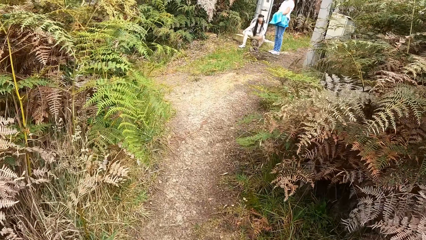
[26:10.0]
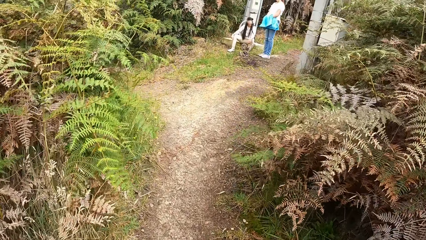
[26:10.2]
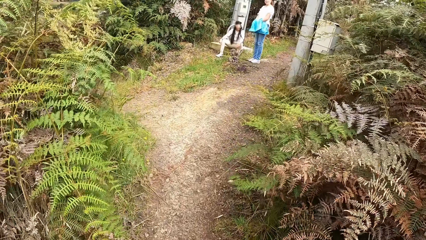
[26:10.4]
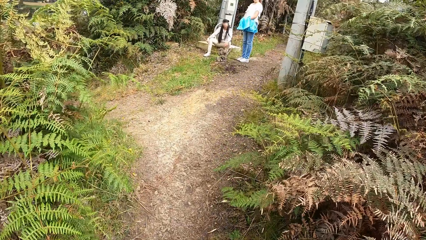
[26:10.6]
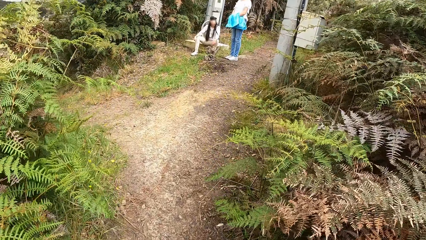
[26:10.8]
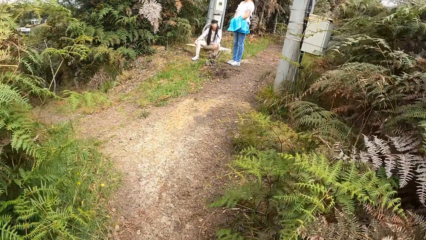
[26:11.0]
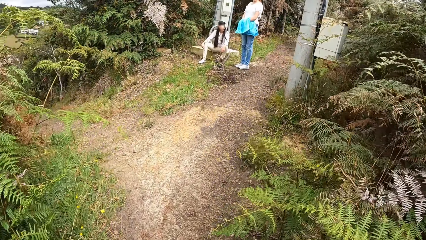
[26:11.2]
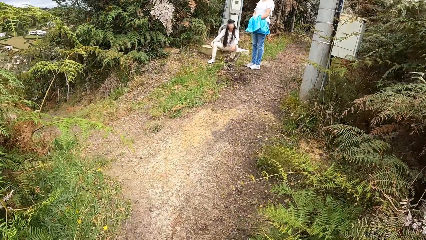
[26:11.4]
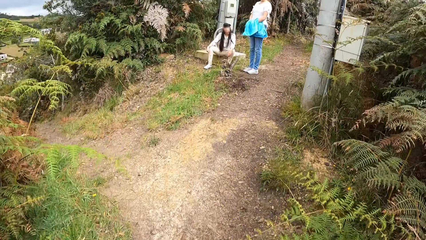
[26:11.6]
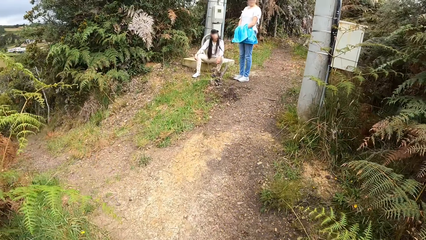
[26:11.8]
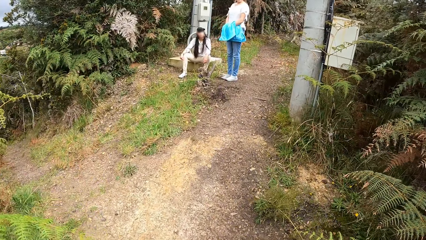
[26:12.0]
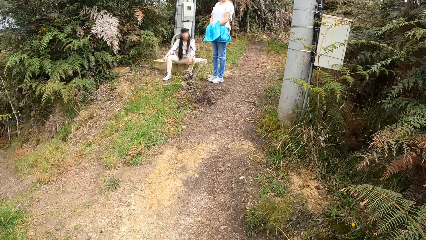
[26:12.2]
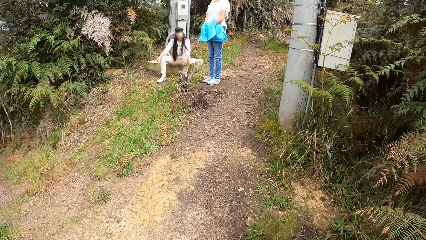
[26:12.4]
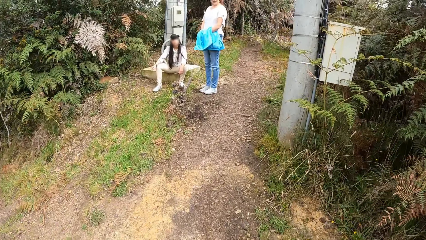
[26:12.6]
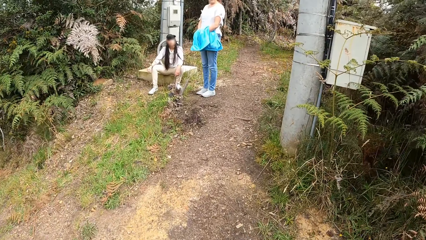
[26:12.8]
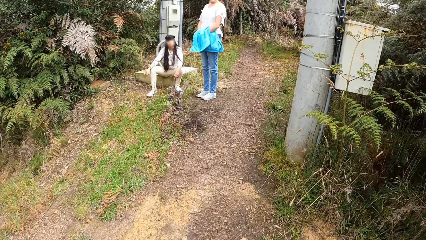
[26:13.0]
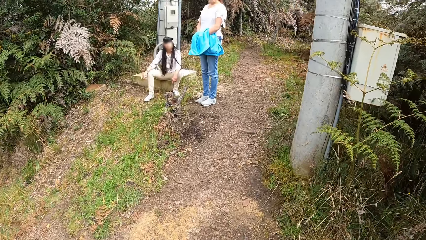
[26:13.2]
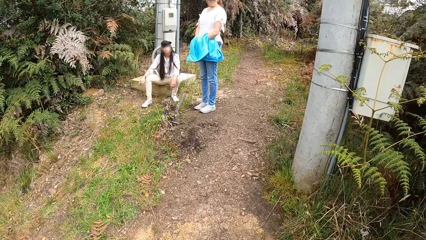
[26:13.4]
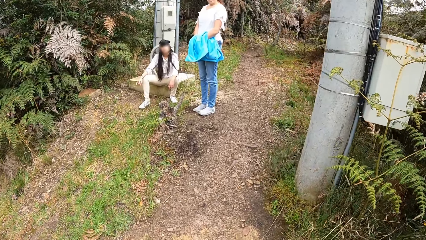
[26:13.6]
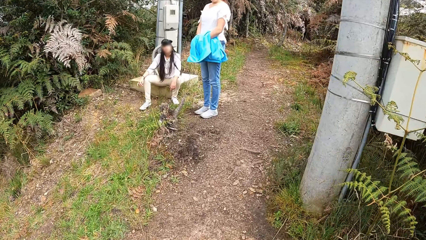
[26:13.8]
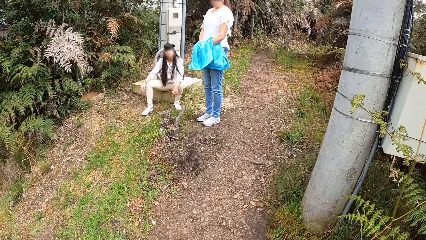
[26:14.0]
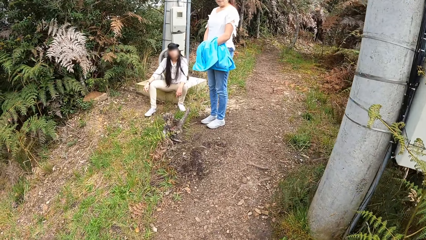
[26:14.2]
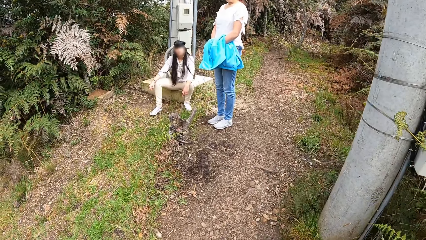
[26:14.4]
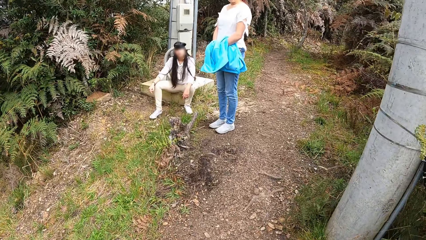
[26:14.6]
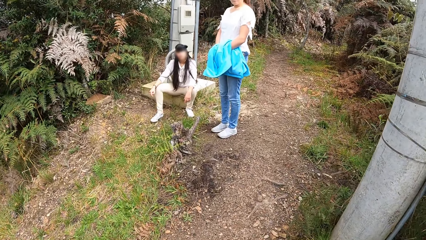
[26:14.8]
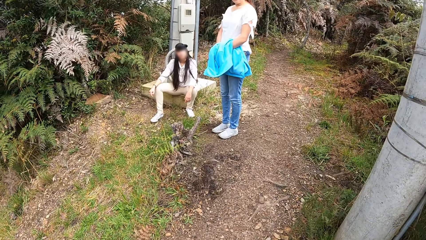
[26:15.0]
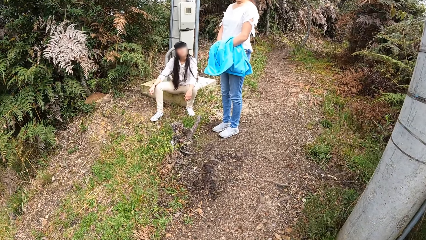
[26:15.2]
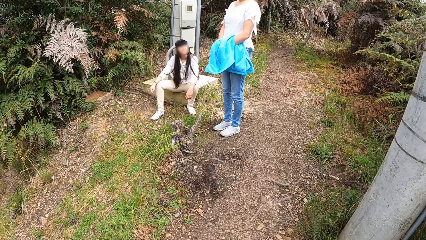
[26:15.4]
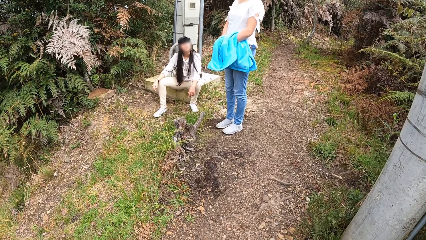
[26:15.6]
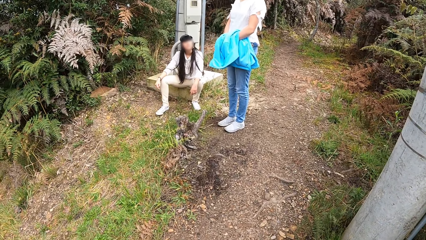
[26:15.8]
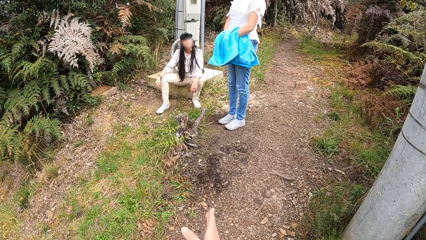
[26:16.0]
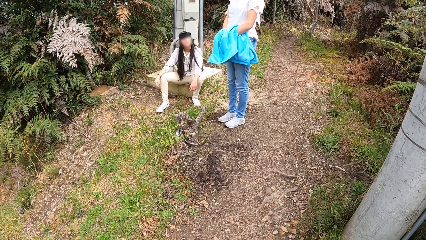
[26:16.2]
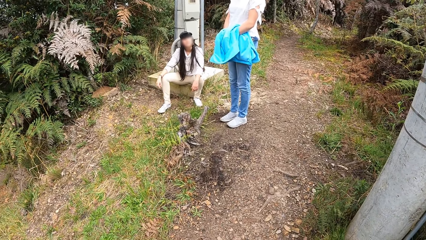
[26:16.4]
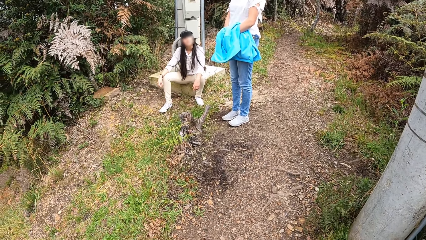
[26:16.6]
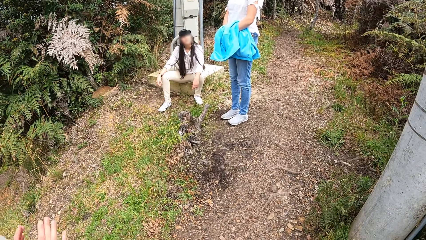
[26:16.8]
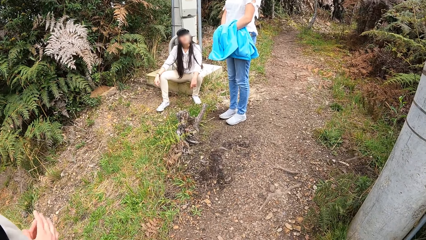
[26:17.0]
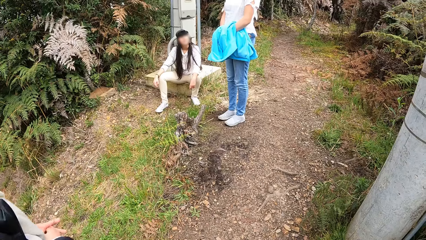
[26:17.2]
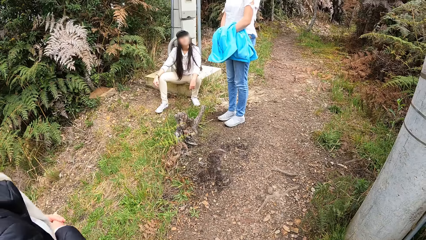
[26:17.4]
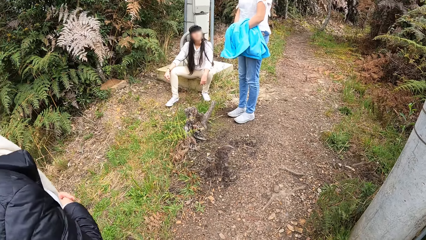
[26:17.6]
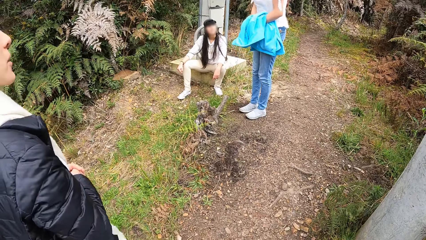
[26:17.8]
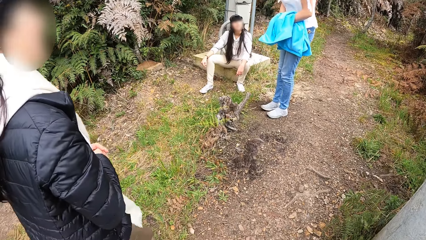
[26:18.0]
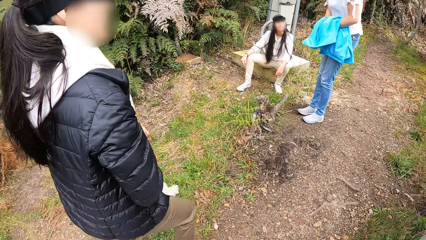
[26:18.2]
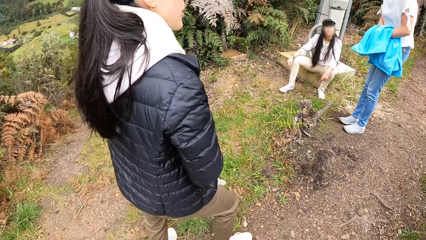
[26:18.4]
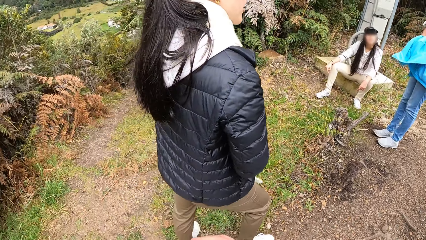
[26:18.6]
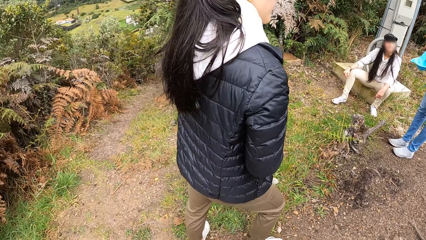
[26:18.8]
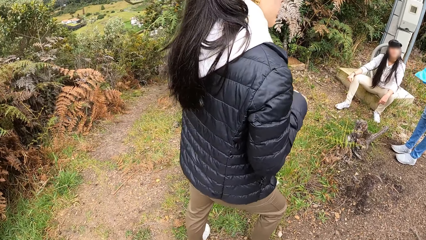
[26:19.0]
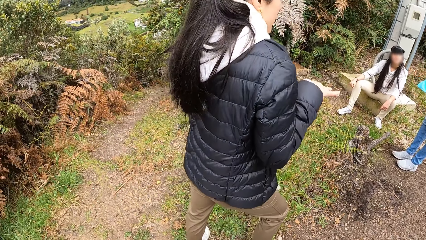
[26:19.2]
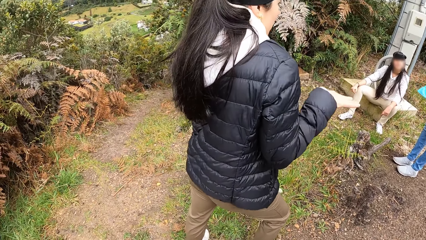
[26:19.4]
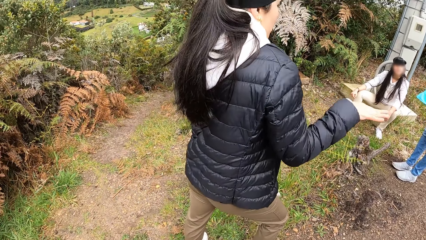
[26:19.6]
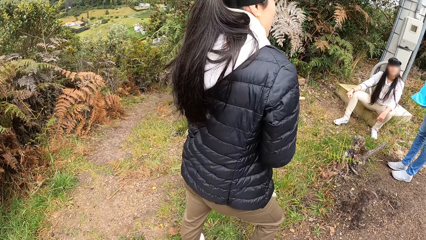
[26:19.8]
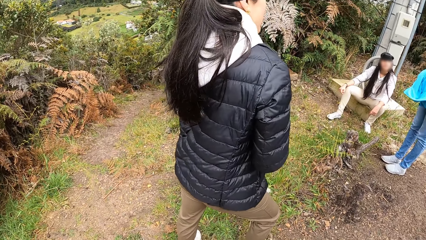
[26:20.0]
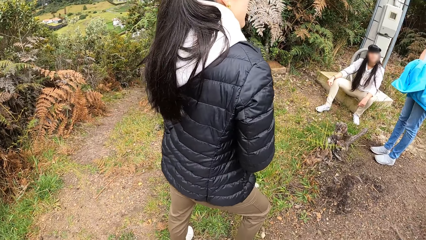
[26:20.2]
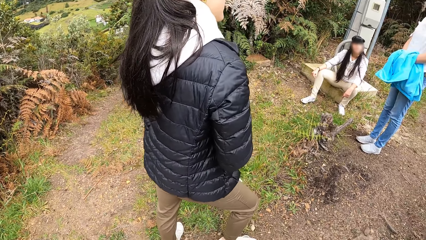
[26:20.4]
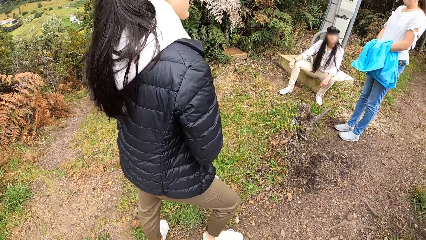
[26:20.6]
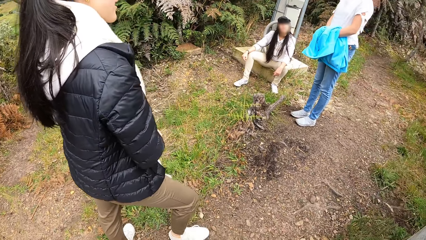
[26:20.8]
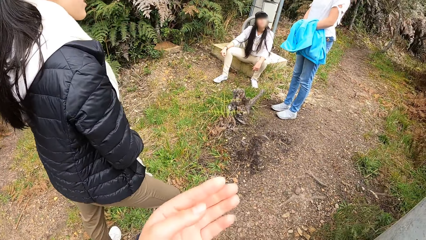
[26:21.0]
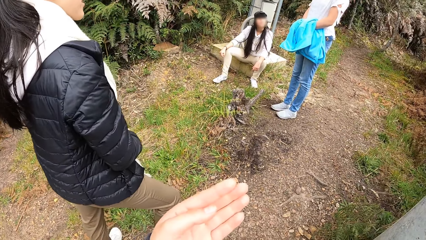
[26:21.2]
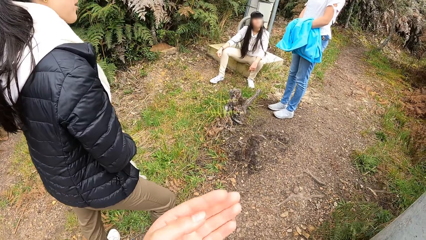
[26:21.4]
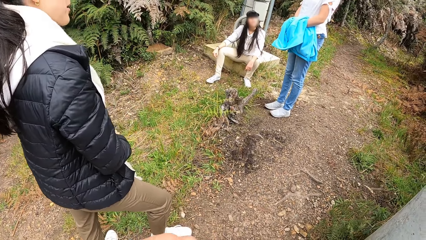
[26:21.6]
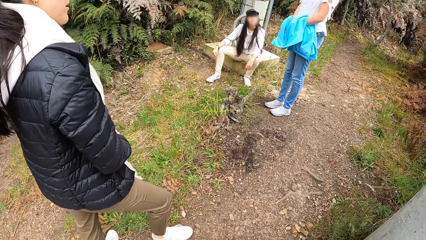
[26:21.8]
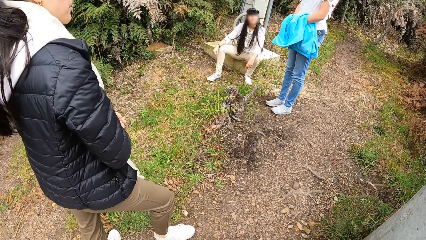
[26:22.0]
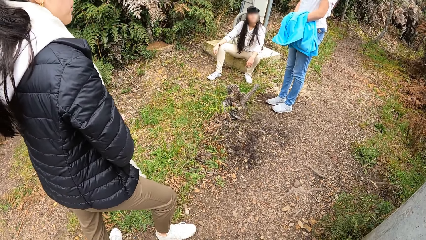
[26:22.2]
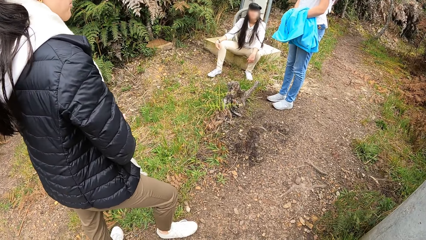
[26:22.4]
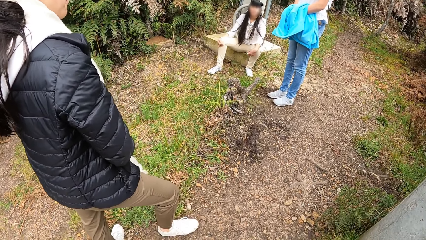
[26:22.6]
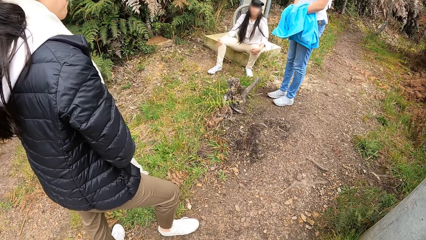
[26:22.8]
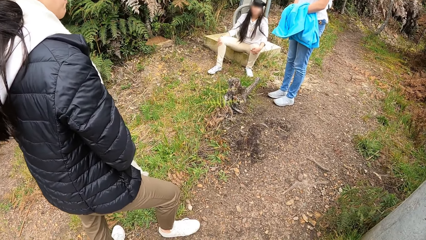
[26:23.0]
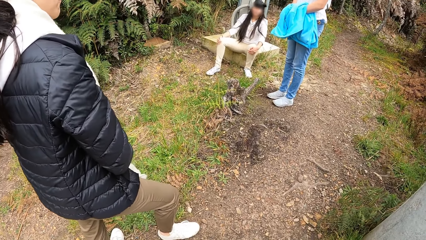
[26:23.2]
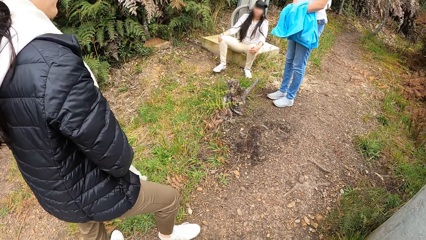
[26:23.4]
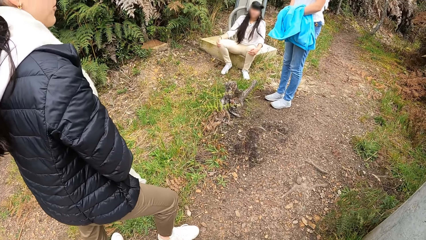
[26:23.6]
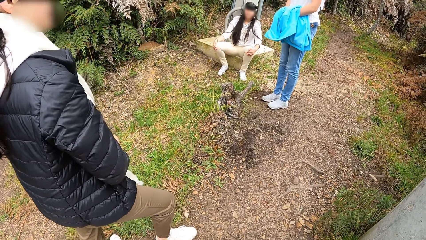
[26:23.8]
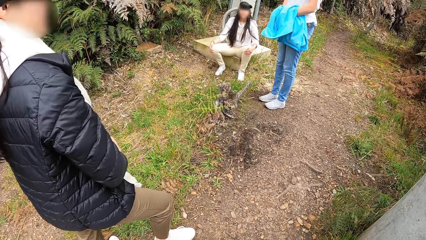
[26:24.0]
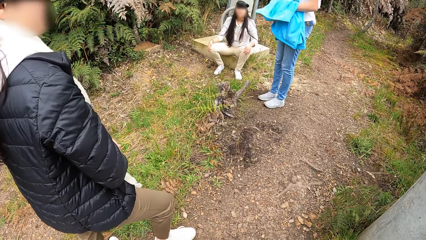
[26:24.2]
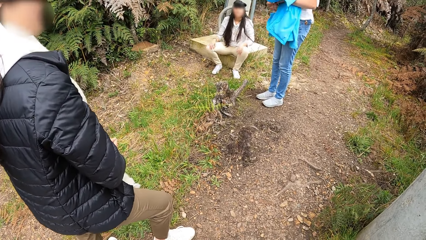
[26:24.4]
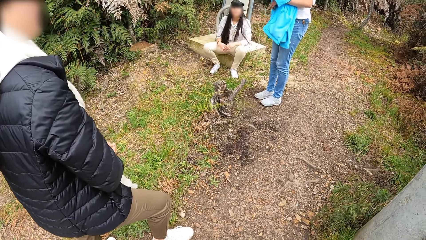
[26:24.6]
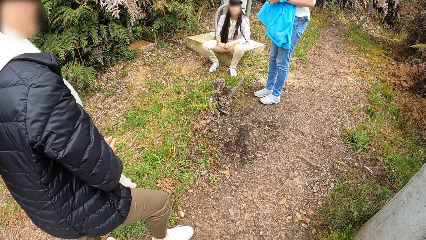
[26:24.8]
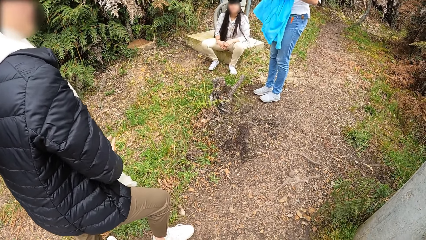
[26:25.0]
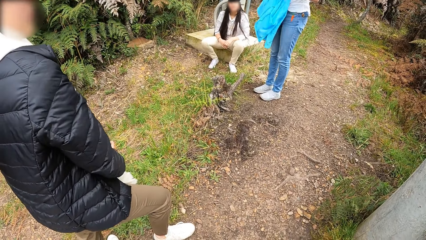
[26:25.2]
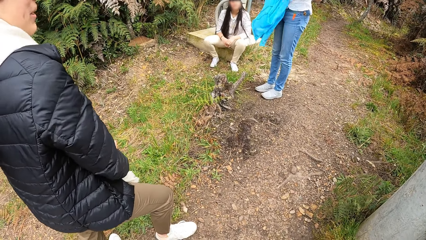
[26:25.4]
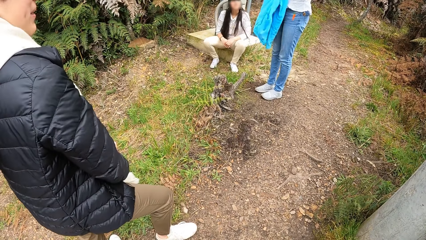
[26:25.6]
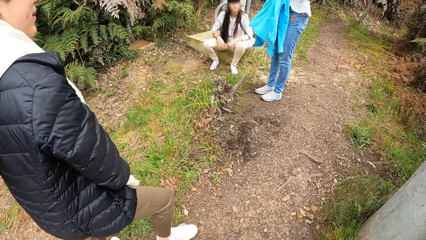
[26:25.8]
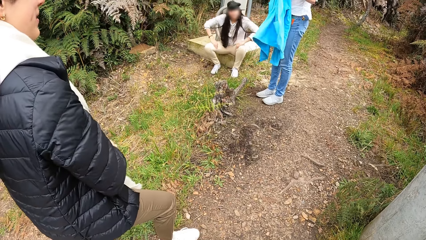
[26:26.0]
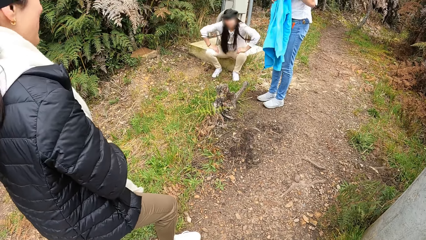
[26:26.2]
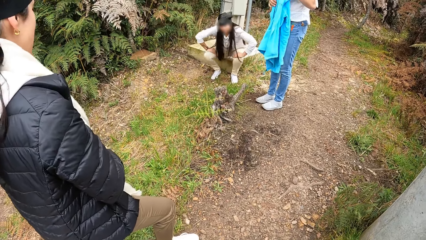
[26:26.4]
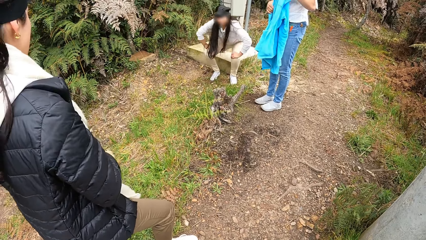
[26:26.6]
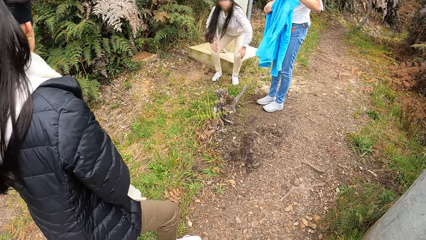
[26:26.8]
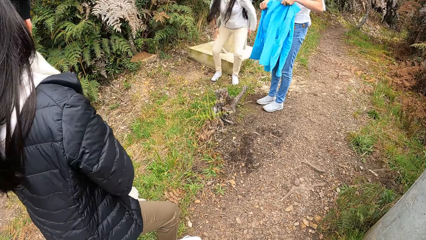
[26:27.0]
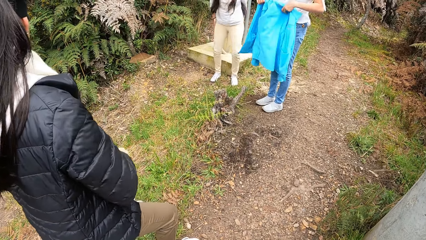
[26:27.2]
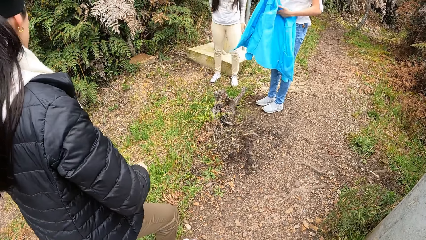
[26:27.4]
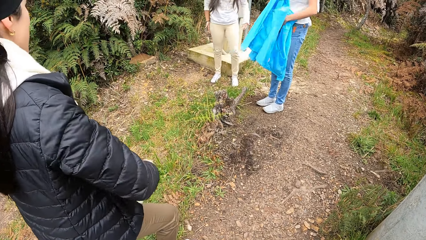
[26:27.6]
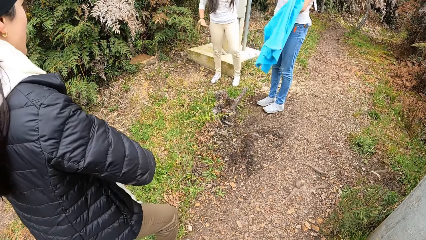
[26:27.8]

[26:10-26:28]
The camera wearer moves towards another woman and a third woman. They interact with the second woman and the third woman. They move a hand. The first woman stands in front of the camera wearer. The first woman interacts with the second woman and the third woman. She moves a hand. The camera wearer moves a hand. The second woman holds her knees with hands, moves a leg on the ground, and puts hands together. The second woman rises from a ceramic. The second woman dusts her trousers with her hands.
